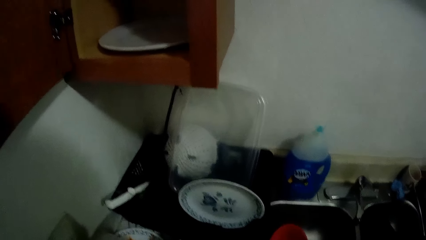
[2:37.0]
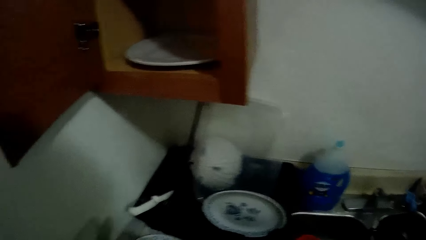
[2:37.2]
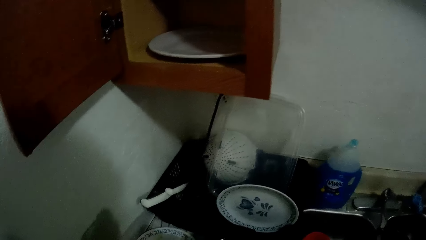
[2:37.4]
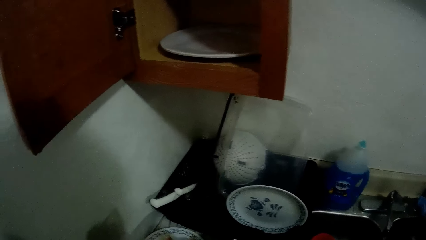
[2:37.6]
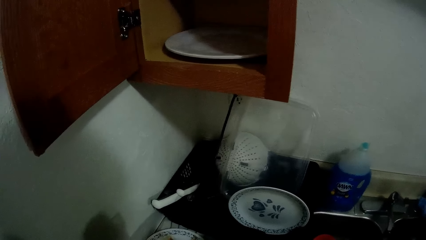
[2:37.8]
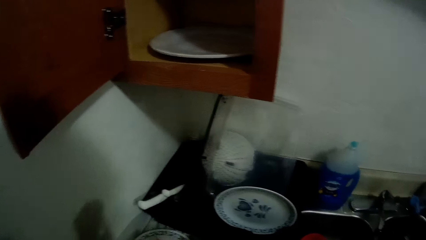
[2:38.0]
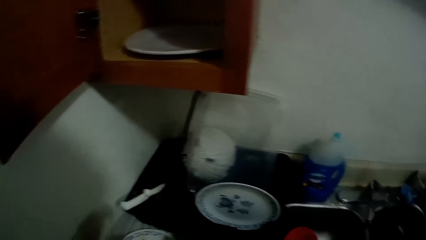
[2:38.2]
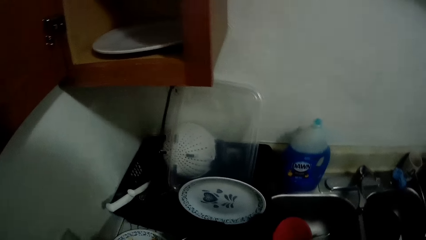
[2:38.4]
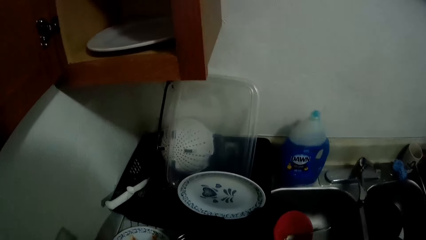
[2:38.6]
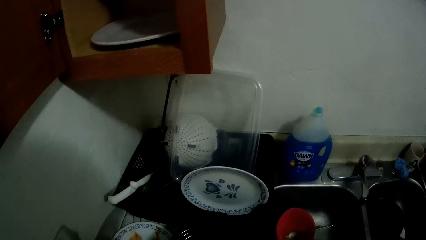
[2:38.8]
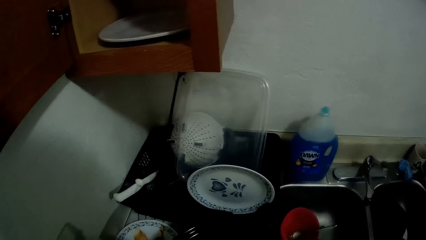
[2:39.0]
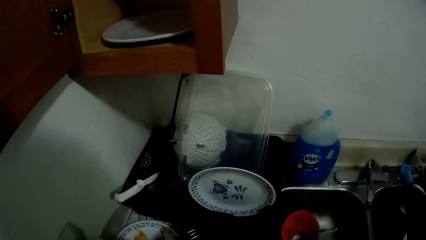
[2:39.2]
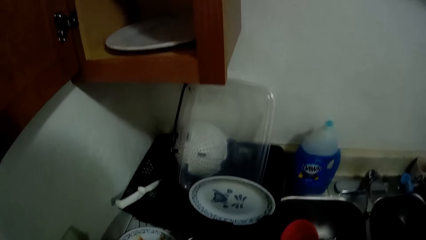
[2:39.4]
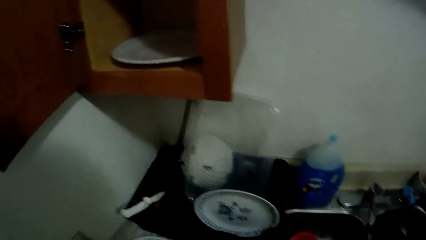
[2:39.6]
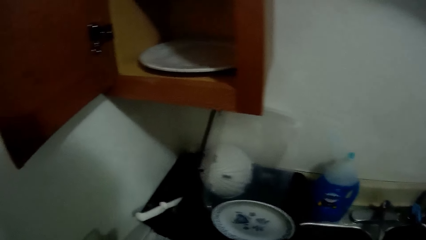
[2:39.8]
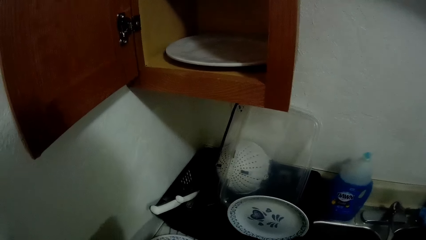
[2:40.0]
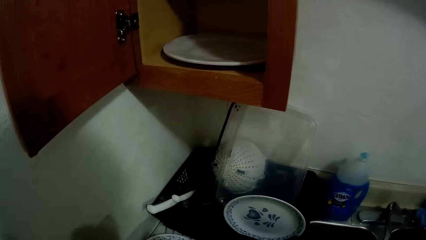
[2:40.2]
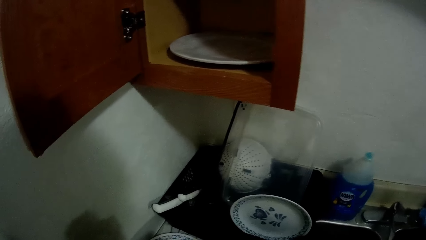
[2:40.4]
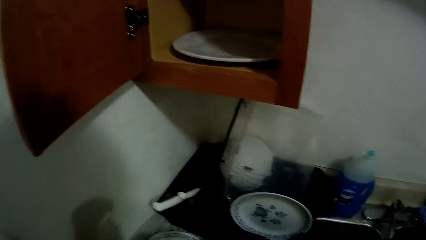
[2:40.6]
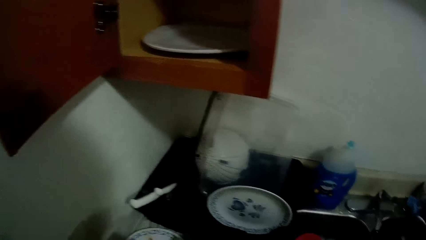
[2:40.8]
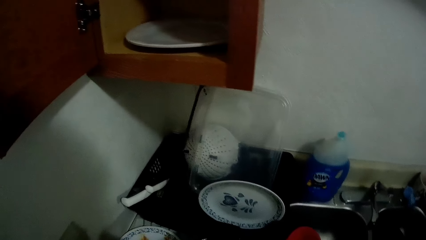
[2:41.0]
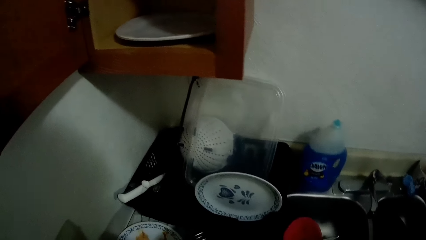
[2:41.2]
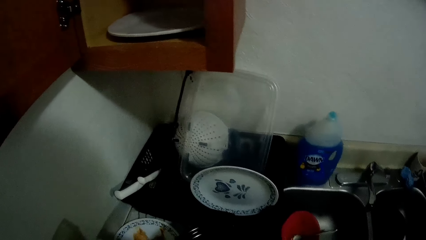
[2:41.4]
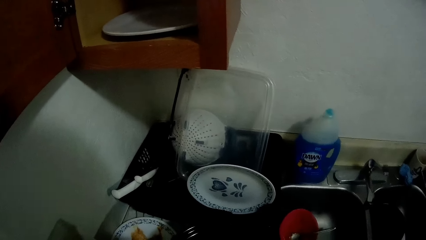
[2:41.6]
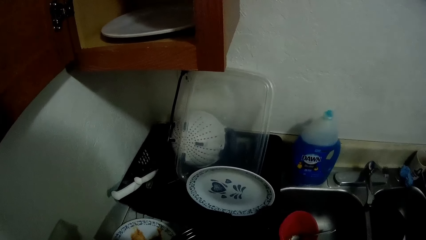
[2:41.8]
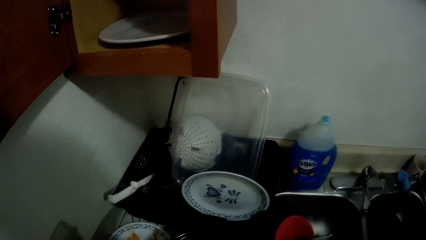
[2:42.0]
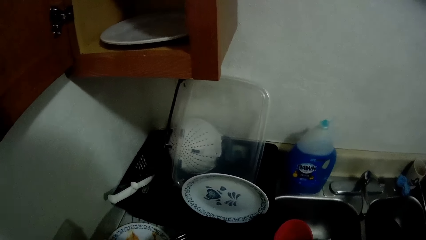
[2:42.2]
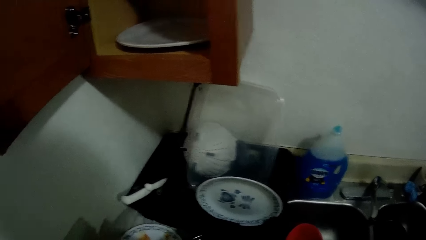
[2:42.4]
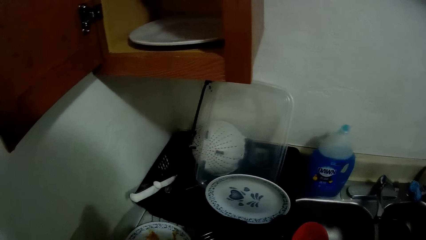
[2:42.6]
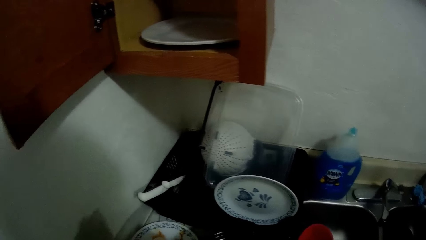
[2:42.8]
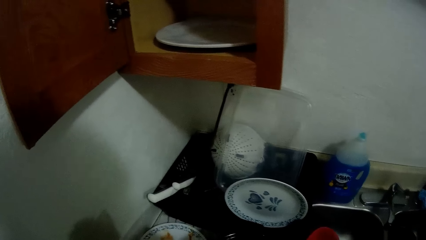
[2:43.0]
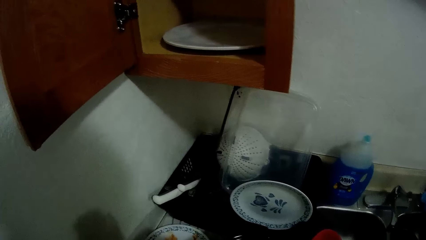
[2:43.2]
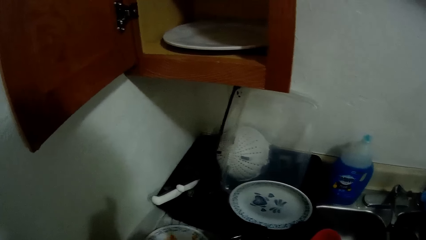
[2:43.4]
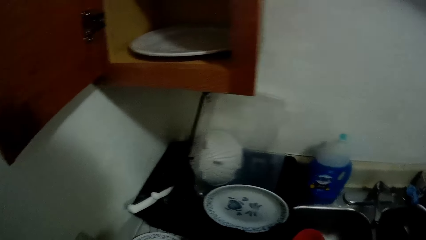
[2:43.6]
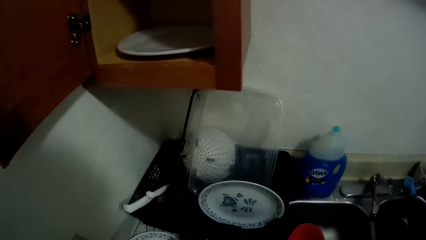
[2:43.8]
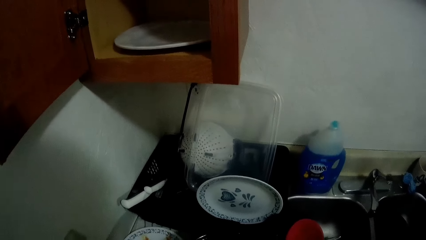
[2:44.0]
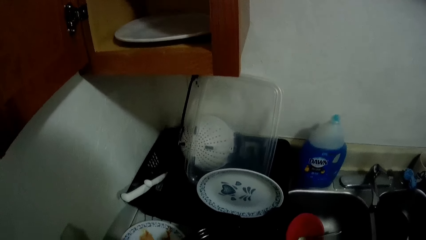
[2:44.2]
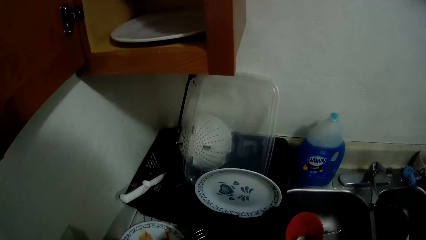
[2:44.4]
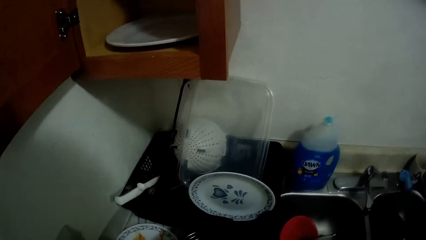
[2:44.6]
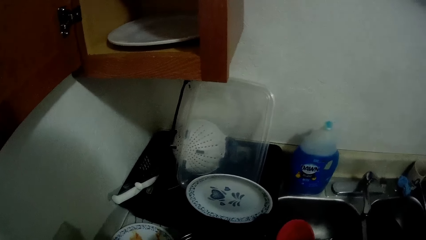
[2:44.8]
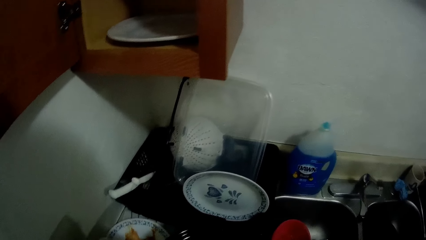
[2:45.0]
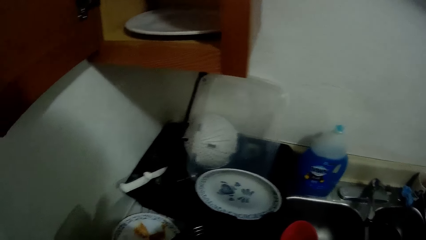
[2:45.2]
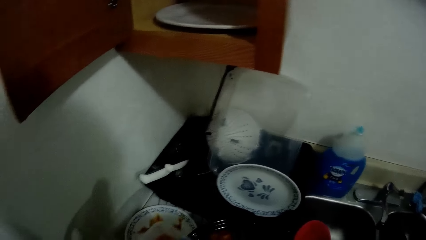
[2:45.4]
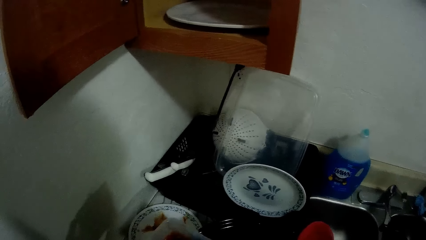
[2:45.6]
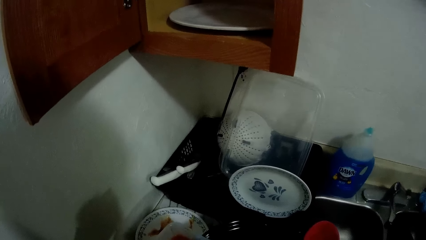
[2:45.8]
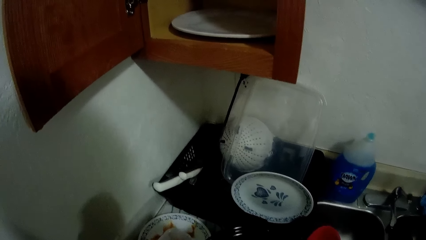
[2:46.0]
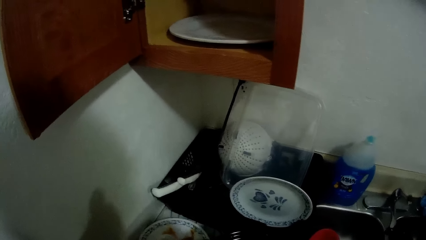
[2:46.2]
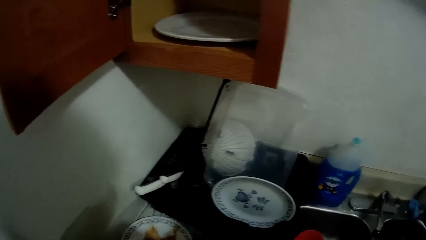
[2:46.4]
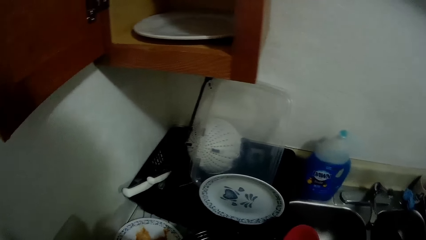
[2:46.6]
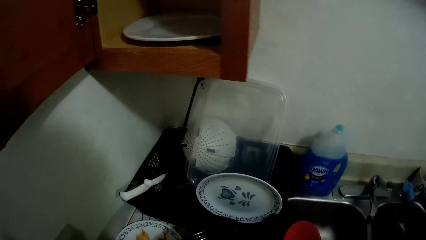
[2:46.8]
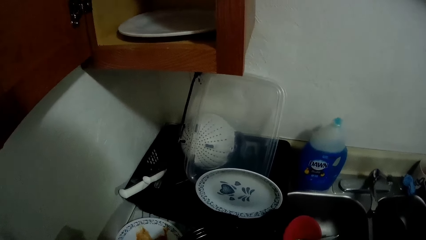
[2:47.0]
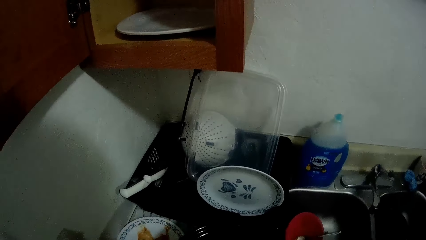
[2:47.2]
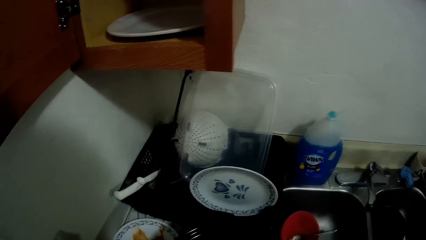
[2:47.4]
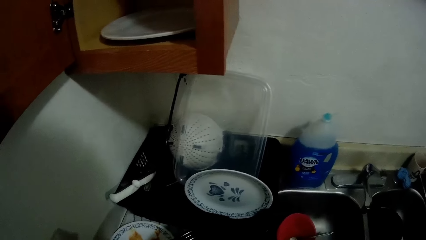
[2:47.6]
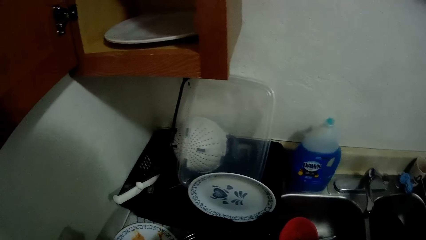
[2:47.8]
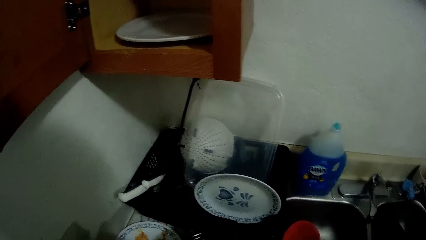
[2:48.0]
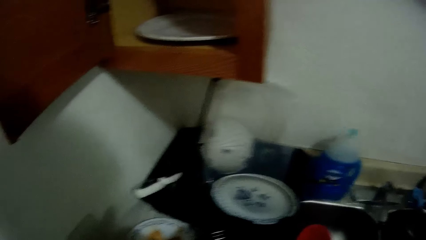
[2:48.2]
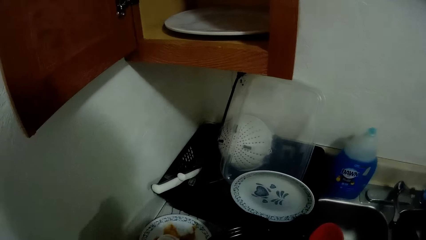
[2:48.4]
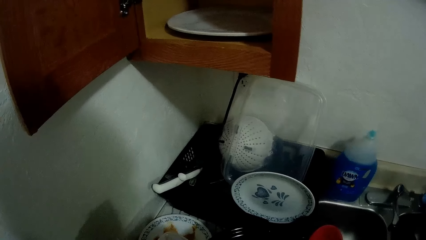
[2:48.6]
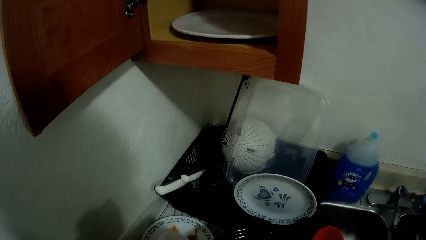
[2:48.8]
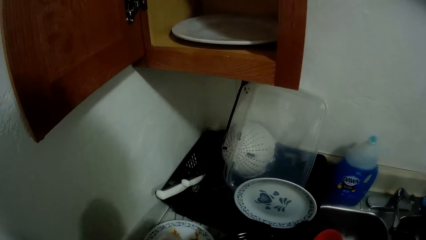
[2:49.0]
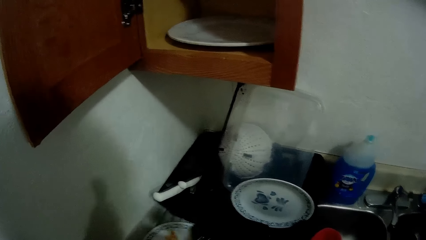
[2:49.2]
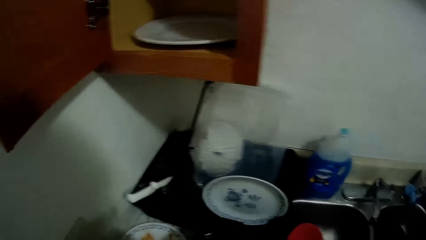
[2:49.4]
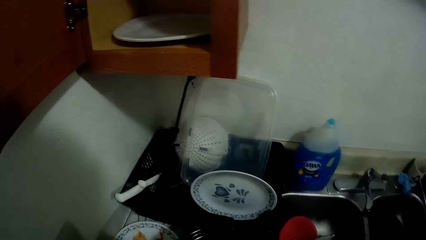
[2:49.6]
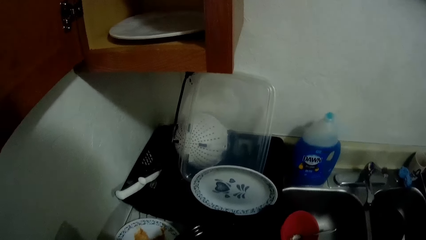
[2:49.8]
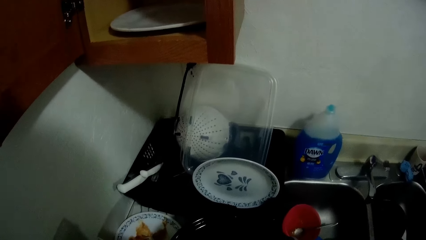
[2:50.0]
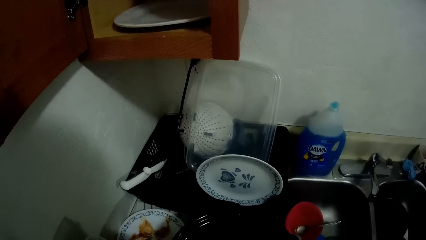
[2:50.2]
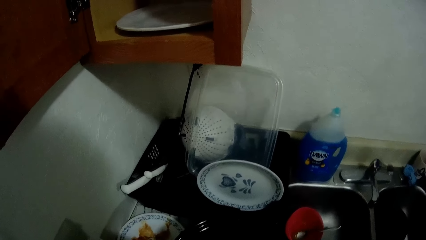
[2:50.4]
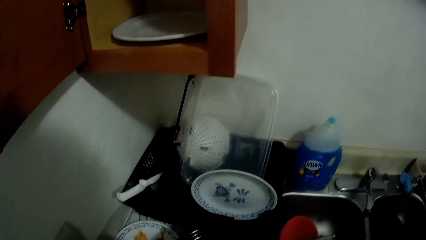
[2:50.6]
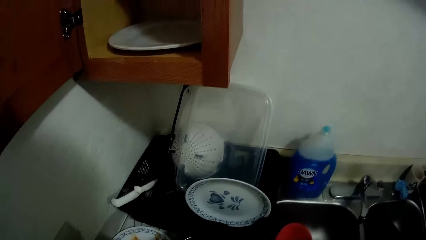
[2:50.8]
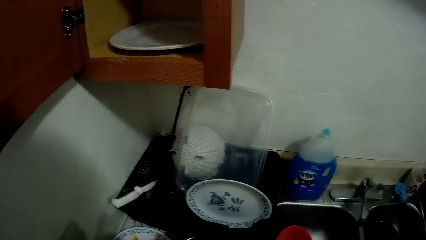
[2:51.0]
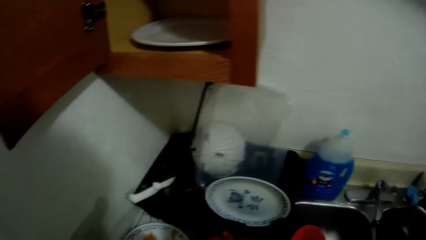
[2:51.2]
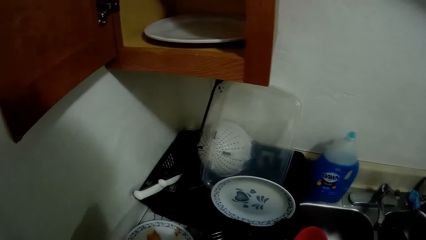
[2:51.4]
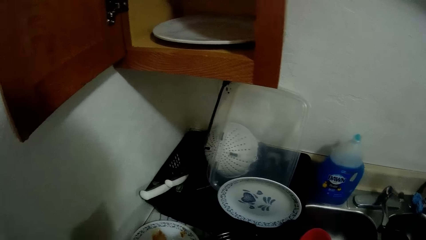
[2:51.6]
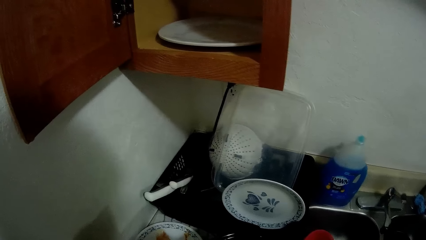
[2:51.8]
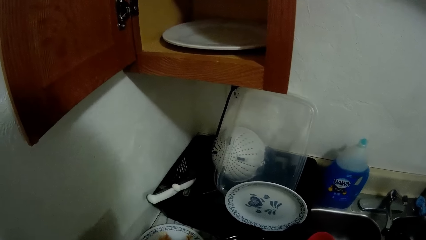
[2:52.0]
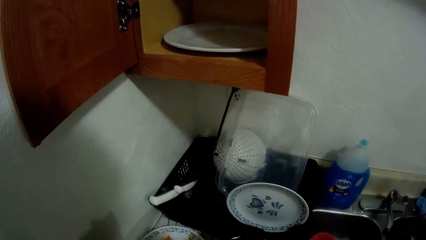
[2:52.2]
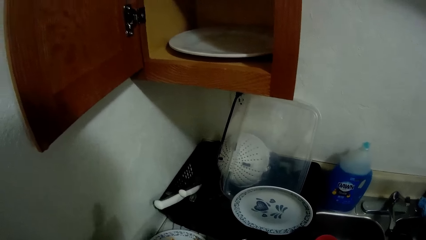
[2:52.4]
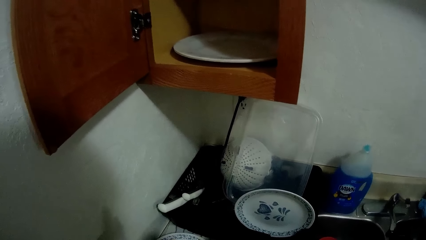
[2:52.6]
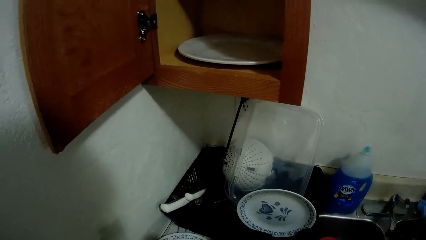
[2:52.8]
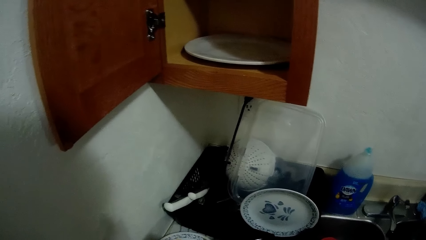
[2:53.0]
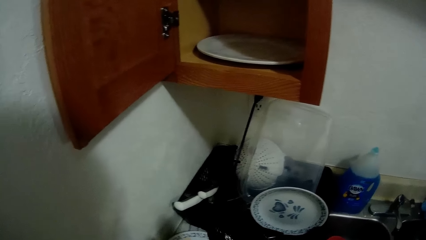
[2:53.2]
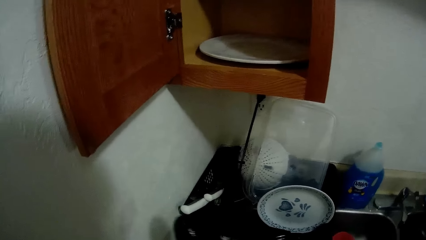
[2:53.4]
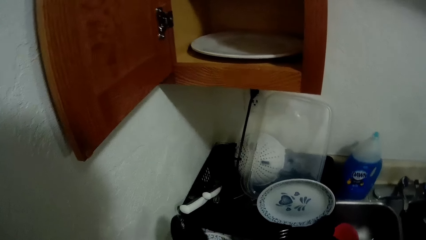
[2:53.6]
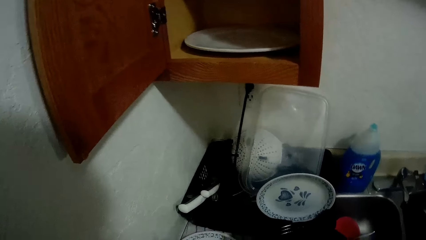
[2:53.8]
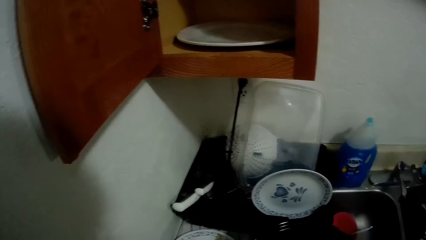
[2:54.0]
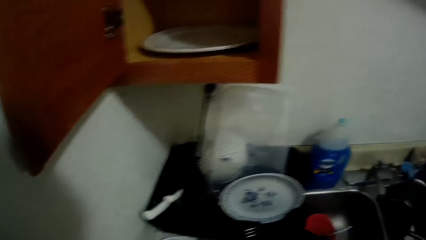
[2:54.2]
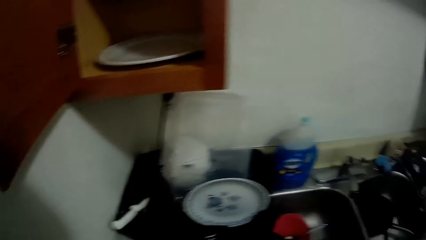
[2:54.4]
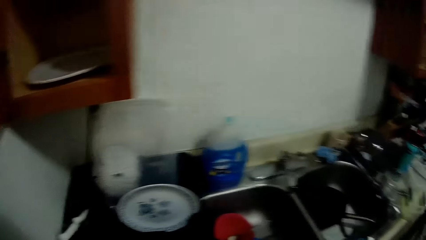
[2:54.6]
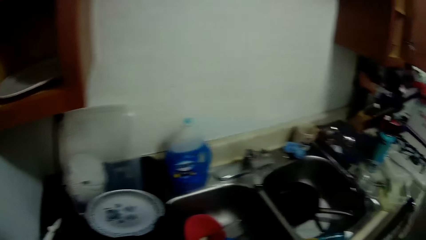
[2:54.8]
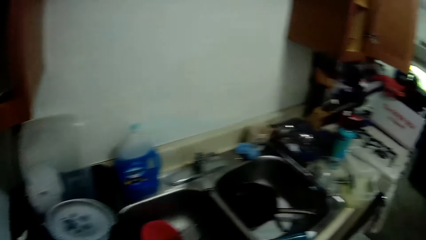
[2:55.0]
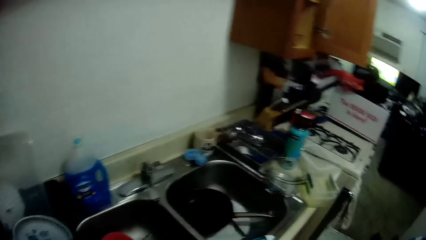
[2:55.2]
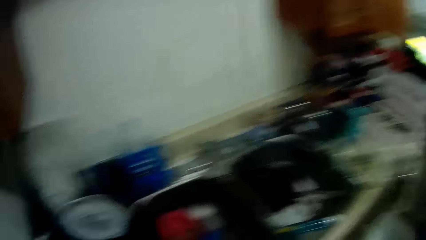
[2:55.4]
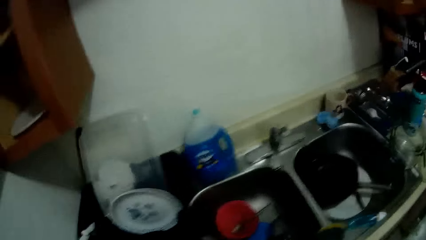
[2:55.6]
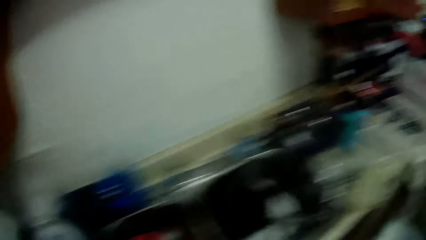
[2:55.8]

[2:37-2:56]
The camera wearer moves around a kitchen. They drop the spoon on the plate.
